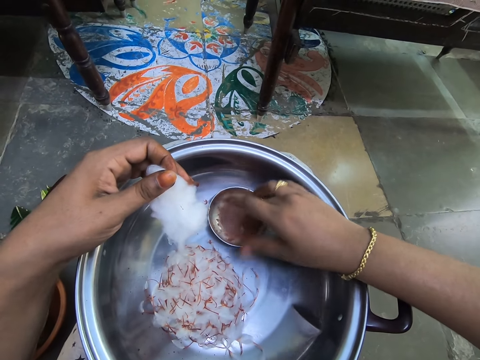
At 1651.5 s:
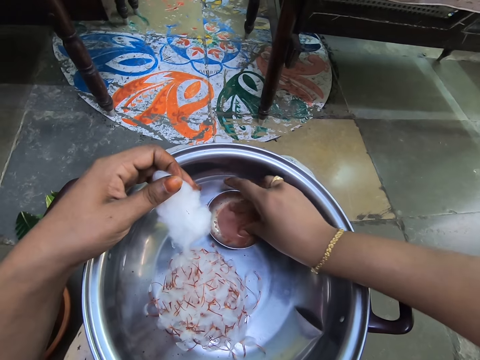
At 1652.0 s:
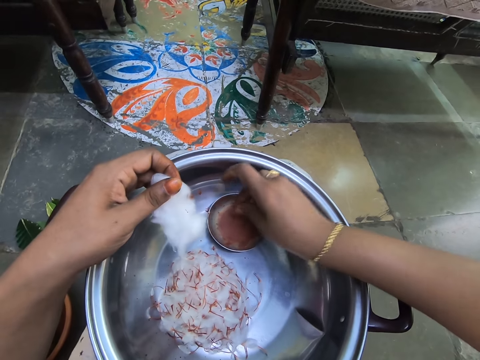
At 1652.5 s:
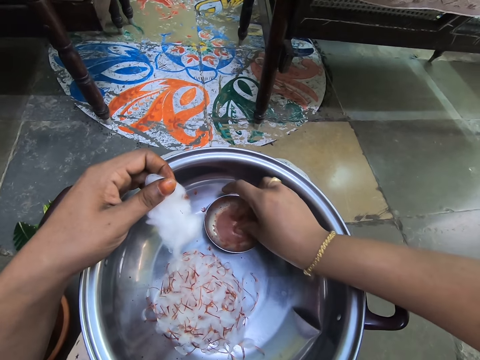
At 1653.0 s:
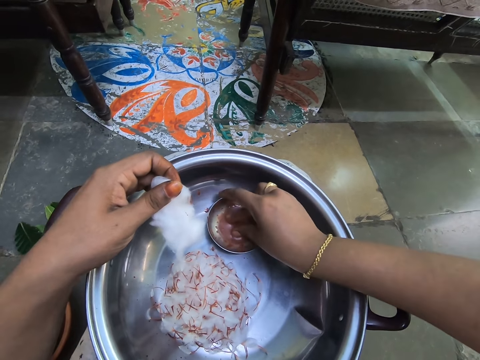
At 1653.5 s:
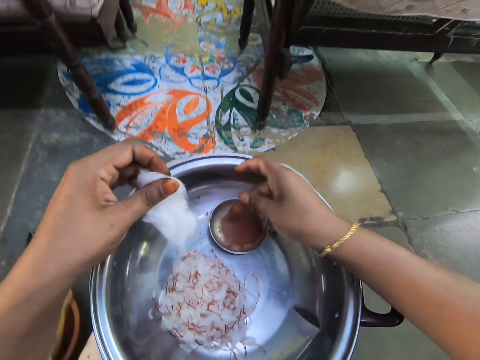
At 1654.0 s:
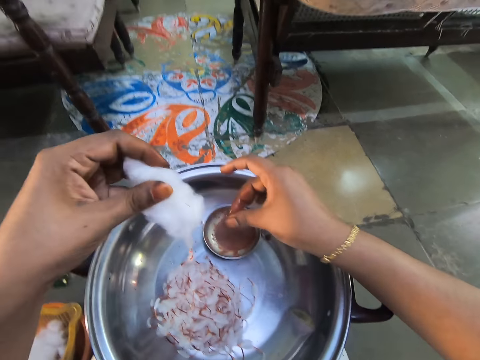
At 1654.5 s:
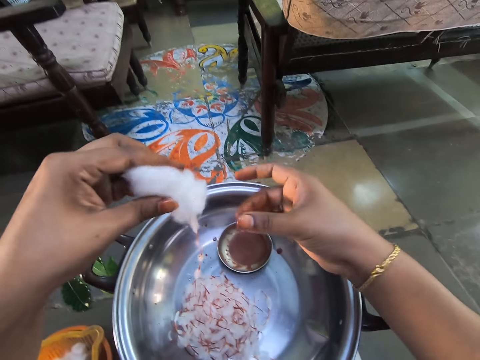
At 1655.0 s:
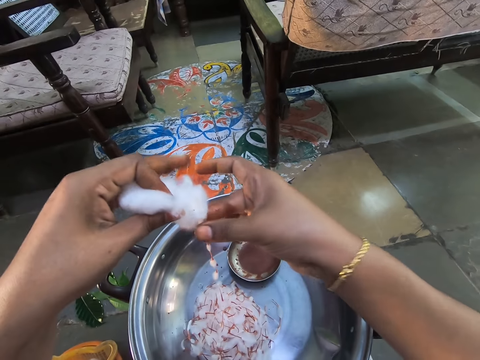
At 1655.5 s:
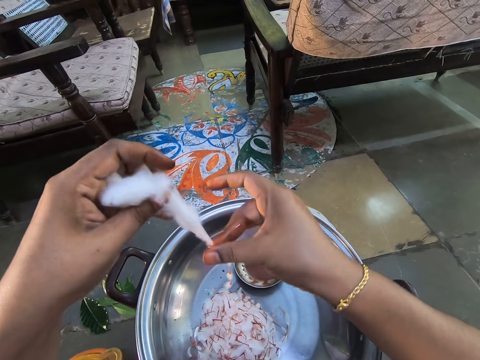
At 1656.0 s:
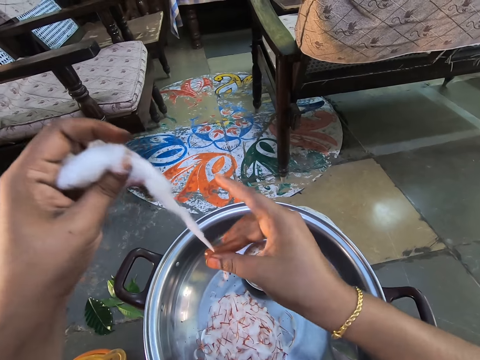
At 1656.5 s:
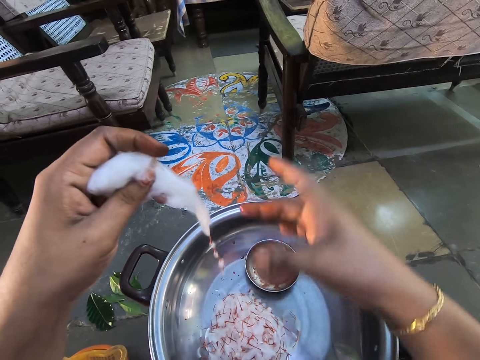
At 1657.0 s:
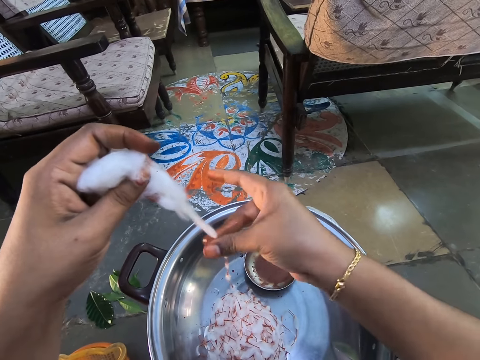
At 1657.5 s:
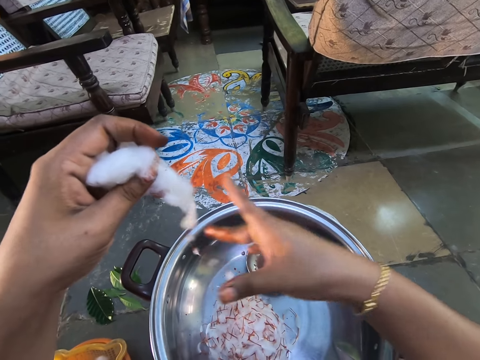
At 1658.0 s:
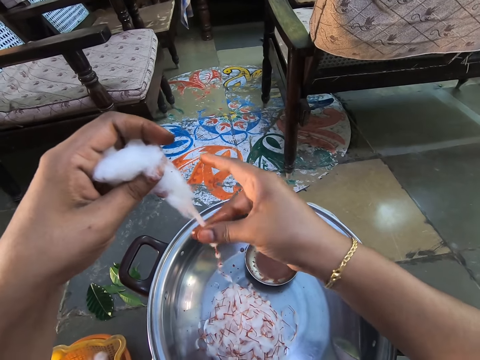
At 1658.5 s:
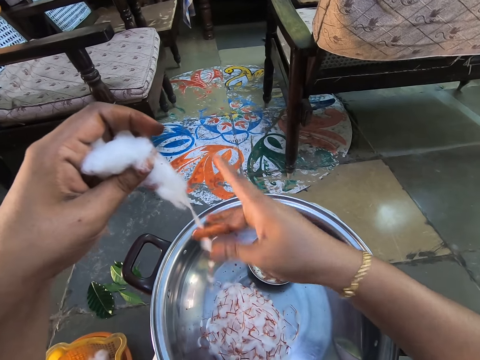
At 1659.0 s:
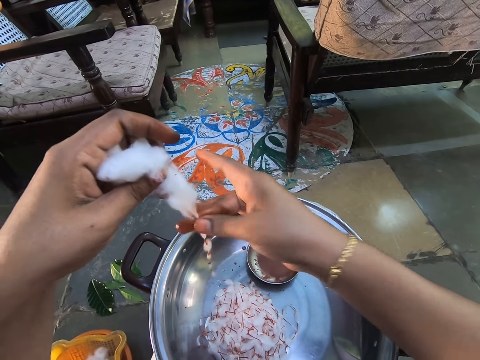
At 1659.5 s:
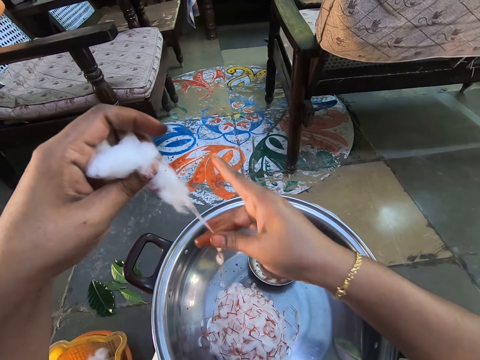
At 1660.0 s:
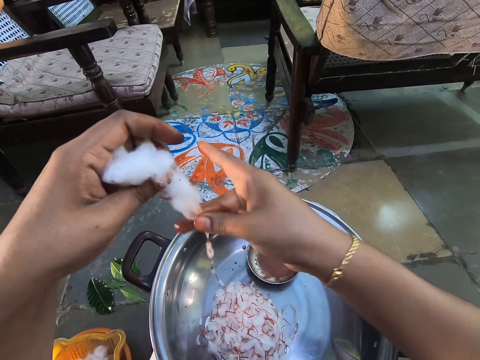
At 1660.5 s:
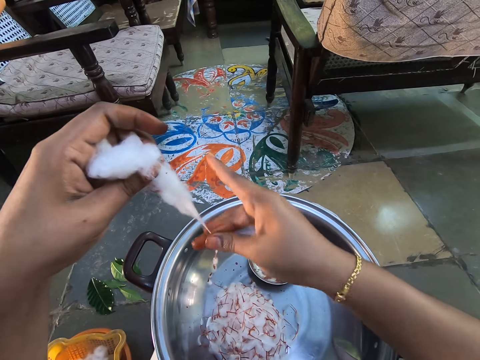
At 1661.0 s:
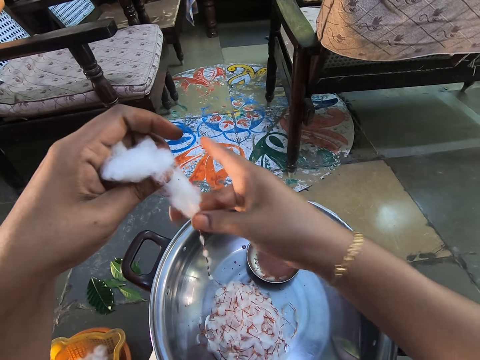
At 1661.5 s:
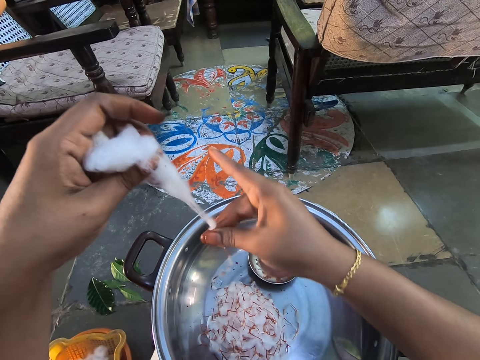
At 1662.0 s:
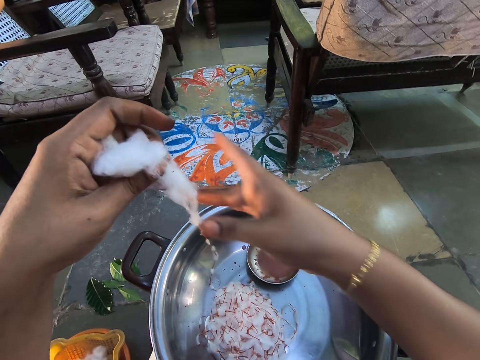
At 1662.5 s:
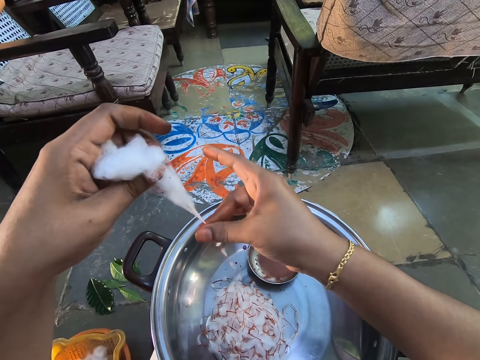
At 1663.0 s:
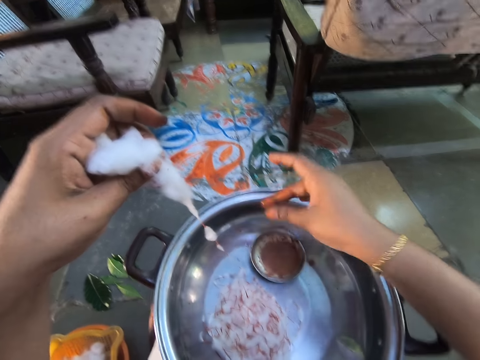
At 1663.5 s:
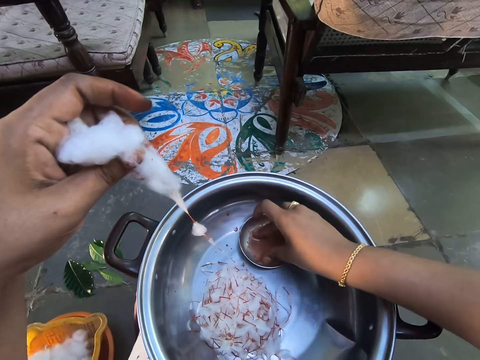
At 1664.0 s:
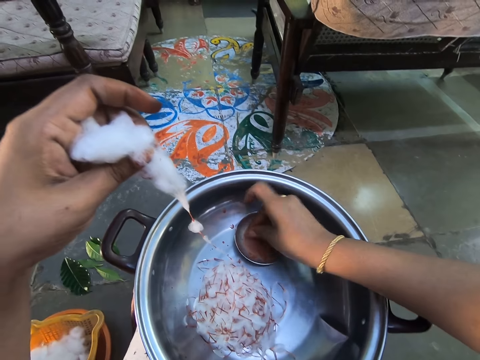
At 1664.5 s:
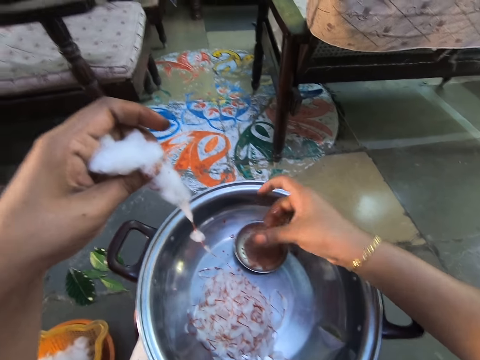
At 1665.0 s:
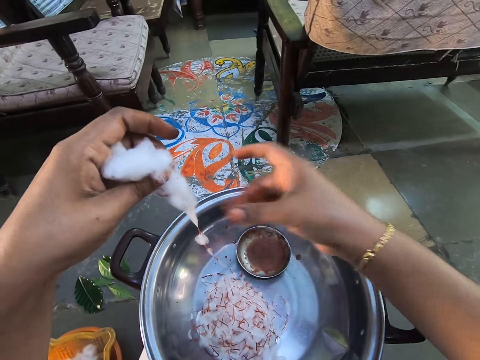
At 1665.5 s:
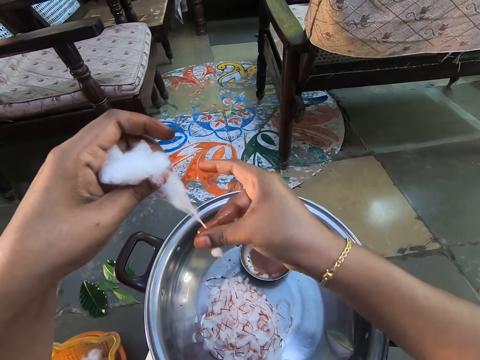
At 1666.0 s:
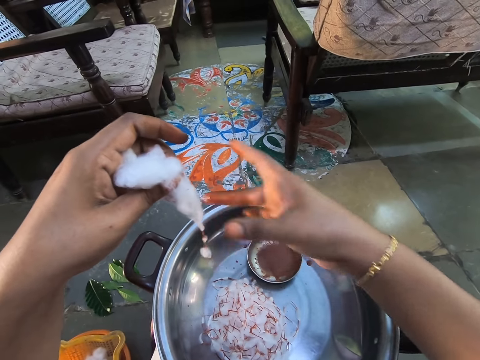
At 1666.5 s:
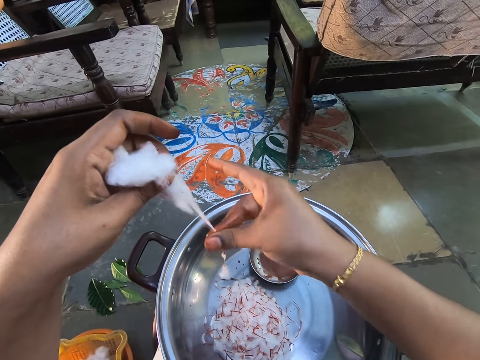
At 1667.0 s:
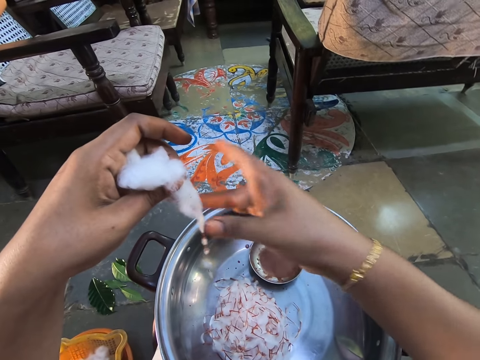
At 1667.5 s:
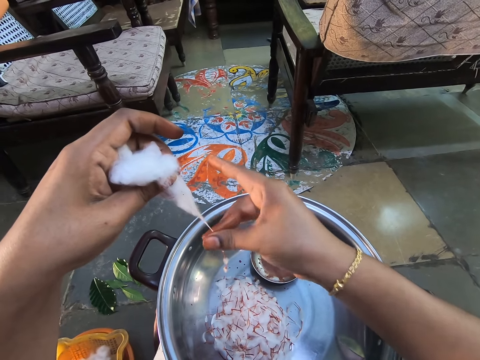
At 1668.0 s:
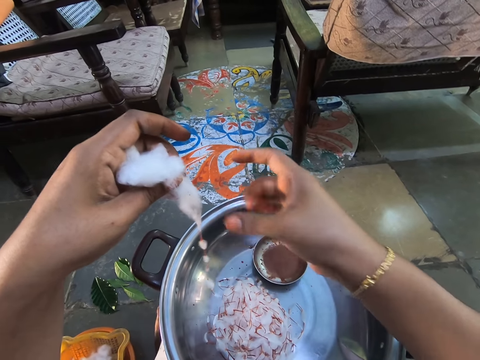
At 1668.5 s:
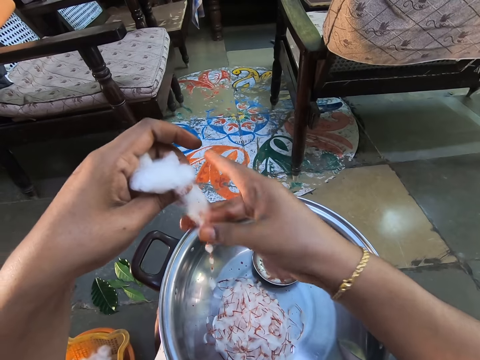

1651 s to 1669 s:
The camera wearer touches the liquid. They rub the fingers together. They spin the cotton wool repeatedly. They scoop something with the fingers and touch the liquid. They rub the fingers together. They spin the cotton wool repeatedly.

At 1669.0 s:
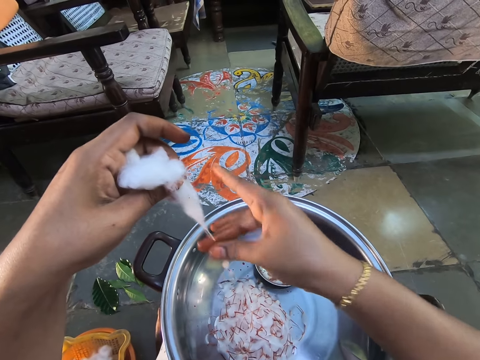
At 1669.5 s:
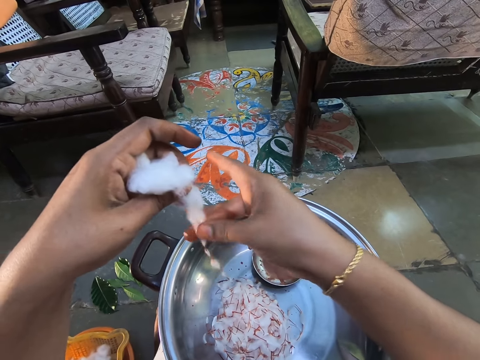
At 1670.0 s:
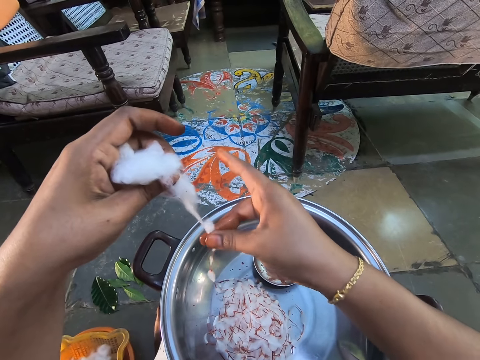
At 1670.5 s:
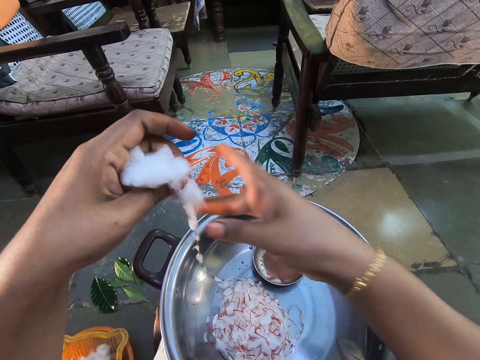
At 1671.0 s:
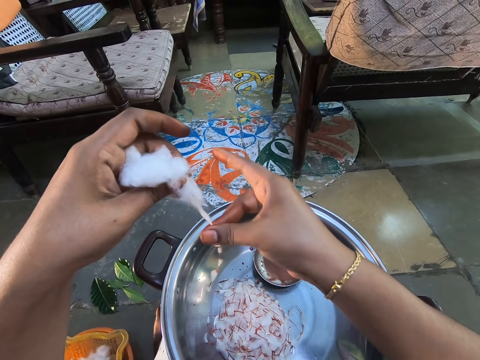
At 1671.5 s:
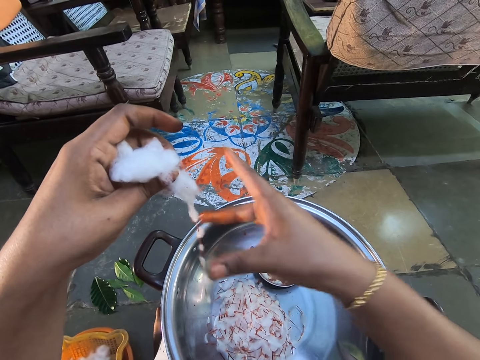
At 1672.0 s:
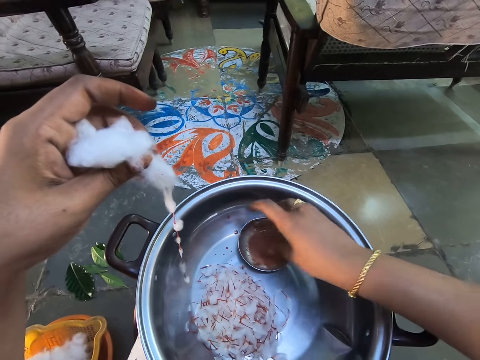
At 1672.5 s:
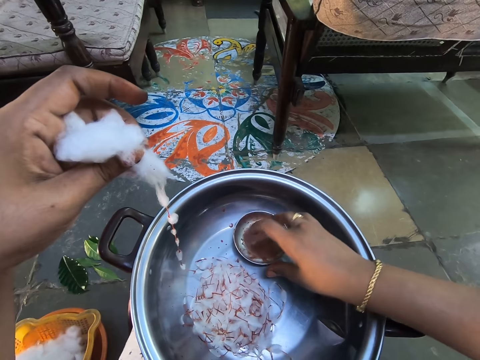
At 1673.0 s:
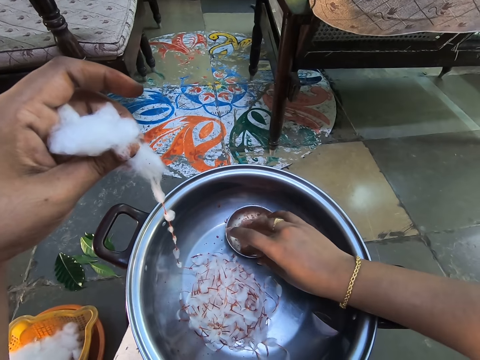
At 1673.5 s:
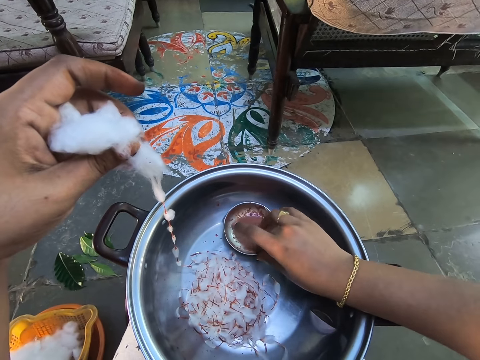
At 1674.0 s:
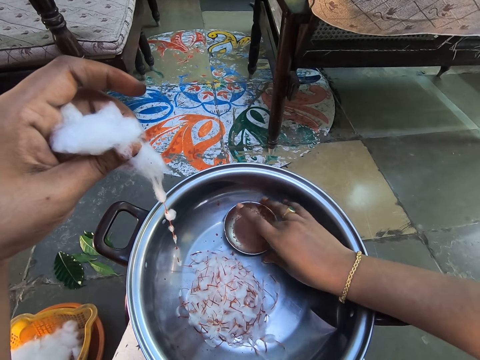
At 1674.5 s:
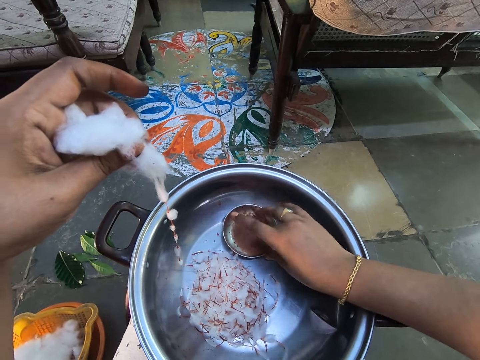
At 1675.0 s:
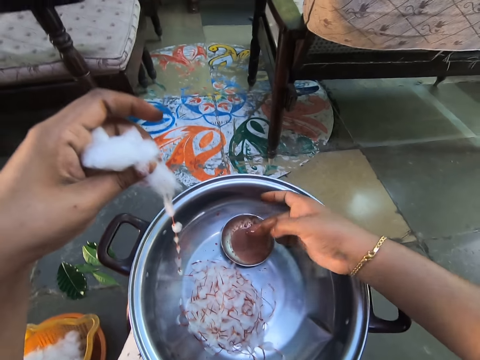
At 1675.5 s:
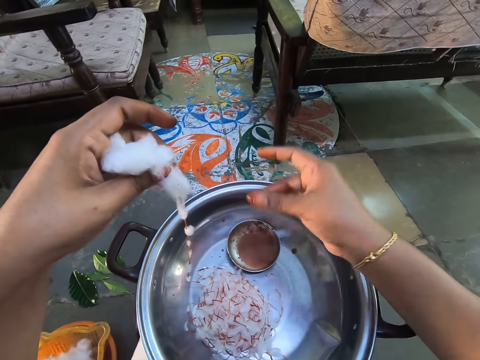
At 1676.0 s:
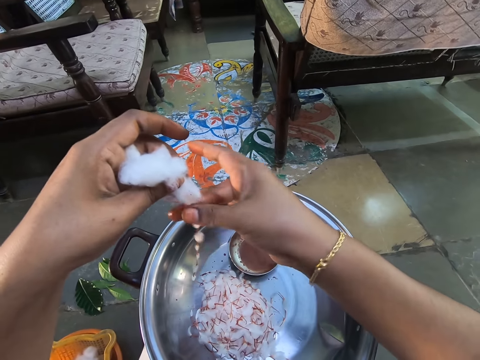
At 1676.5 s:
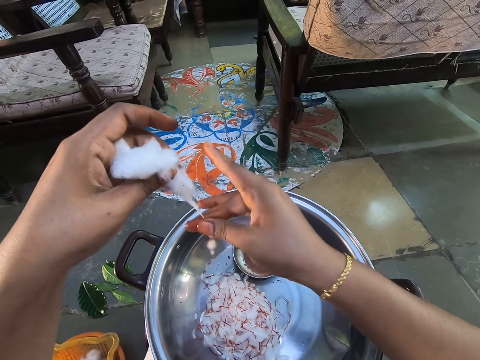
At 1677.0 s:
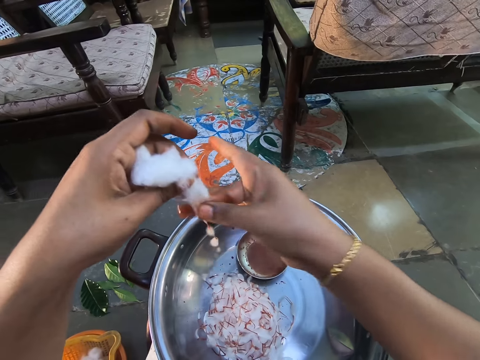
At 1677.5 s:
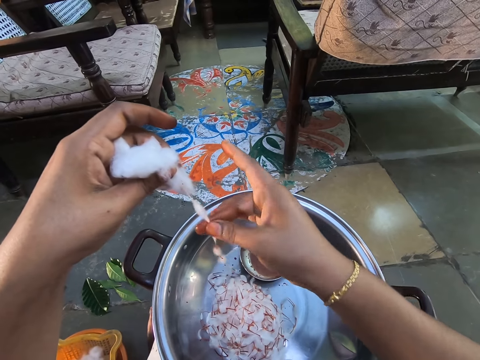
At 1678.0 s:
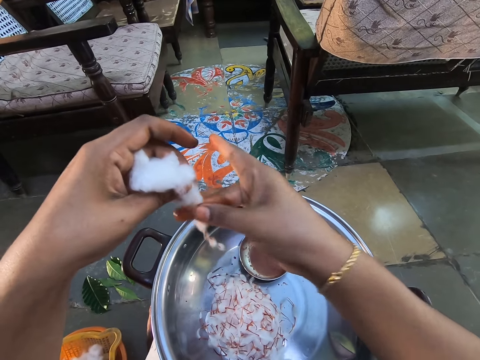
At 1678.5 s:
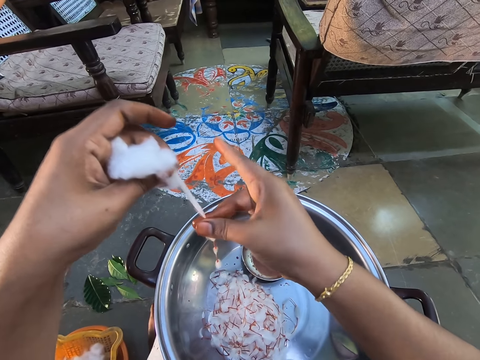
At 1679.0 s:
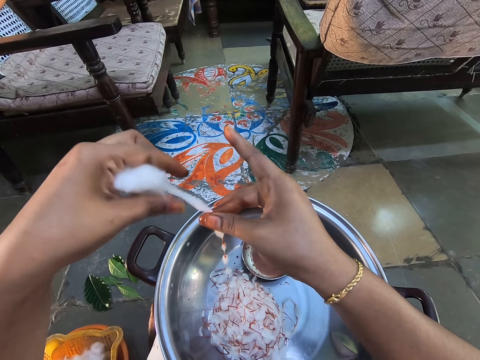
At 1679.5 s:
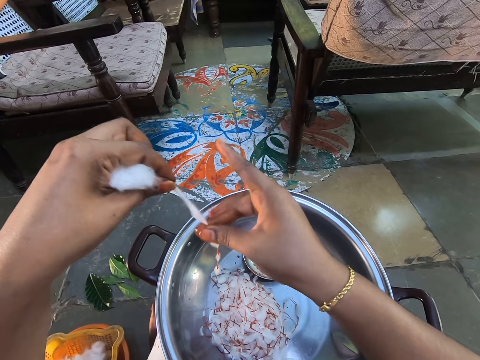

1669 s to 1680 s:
The camera wearer spins the cotton wool. They spin the cotton wool again. They scoop something with a finger and touch the liquid. They rub the fingers together. They spin the cotton wool repeatedly. They pull the cotton wool.
